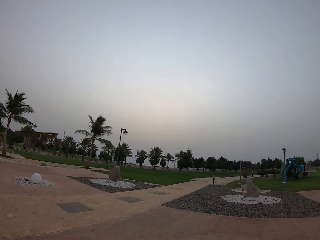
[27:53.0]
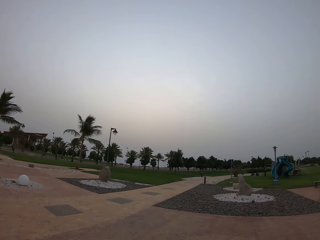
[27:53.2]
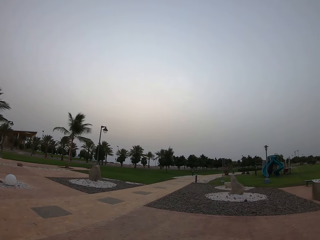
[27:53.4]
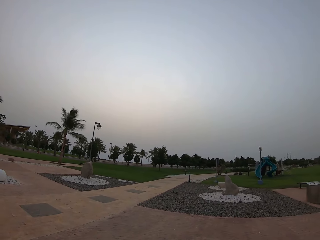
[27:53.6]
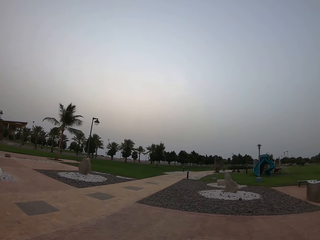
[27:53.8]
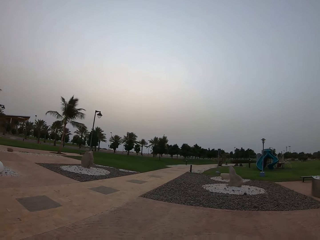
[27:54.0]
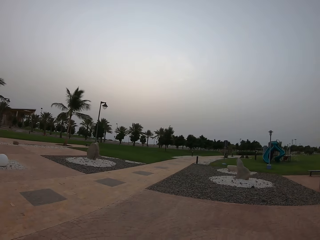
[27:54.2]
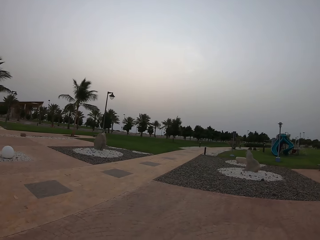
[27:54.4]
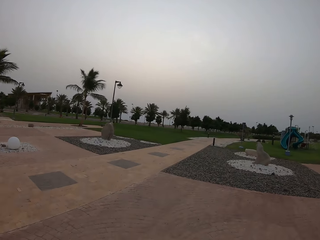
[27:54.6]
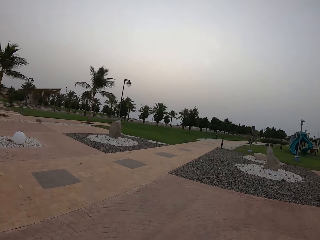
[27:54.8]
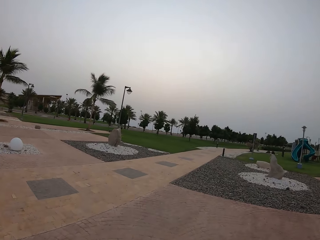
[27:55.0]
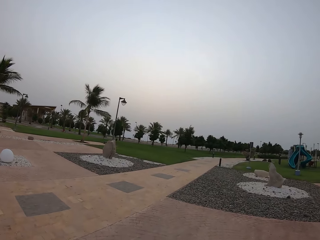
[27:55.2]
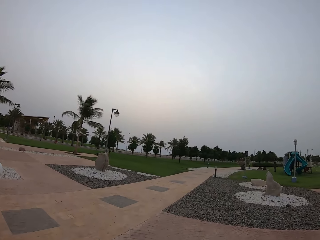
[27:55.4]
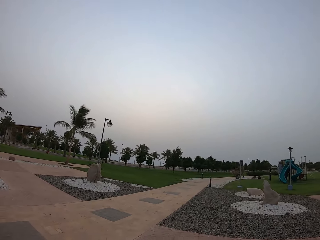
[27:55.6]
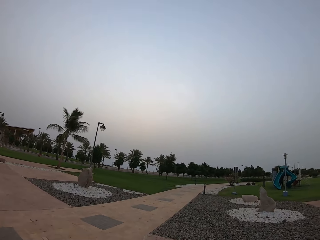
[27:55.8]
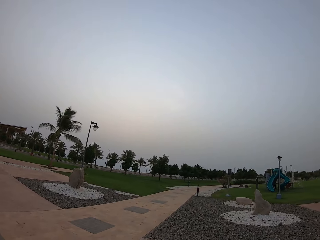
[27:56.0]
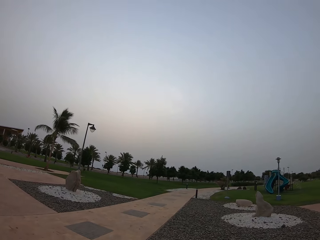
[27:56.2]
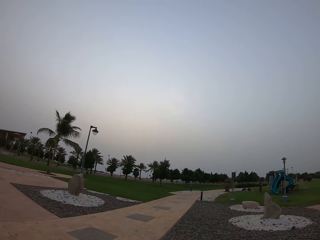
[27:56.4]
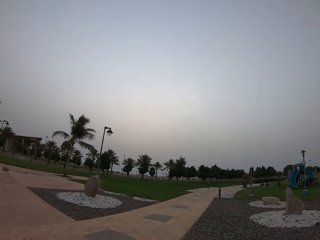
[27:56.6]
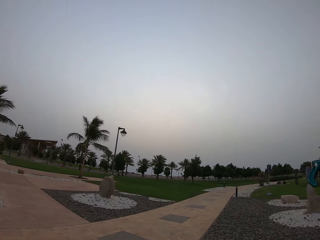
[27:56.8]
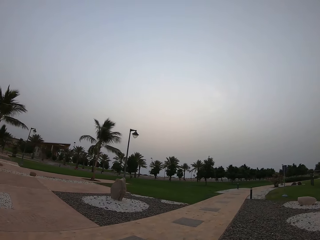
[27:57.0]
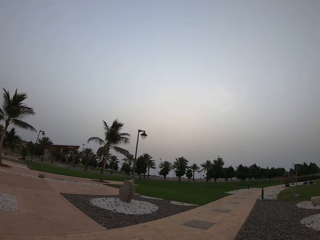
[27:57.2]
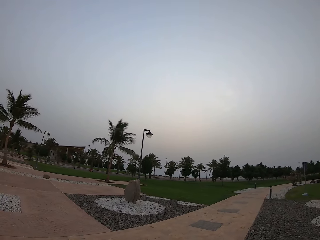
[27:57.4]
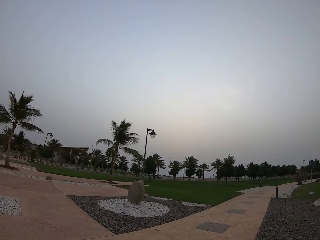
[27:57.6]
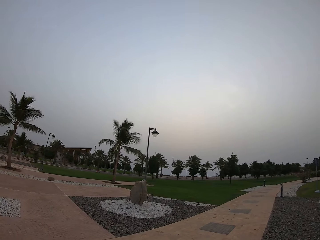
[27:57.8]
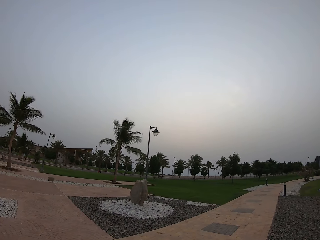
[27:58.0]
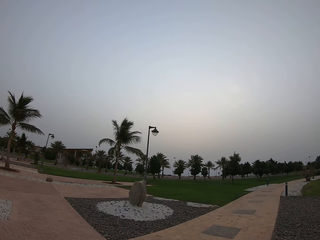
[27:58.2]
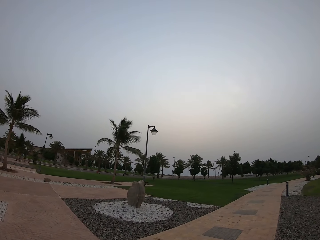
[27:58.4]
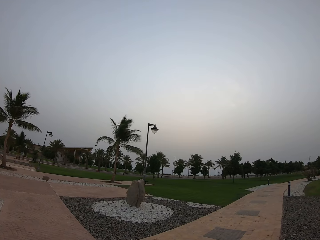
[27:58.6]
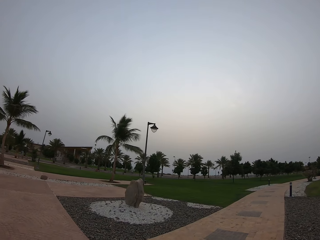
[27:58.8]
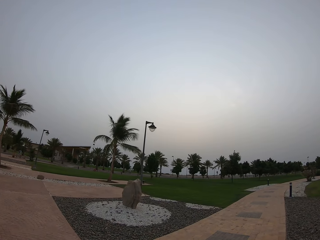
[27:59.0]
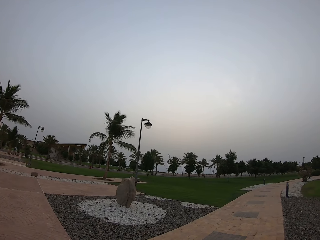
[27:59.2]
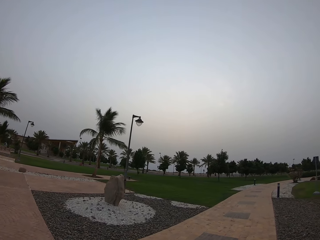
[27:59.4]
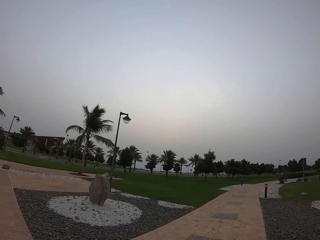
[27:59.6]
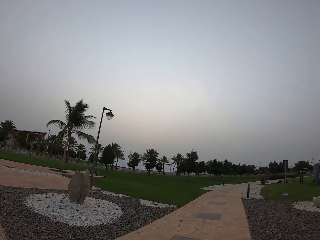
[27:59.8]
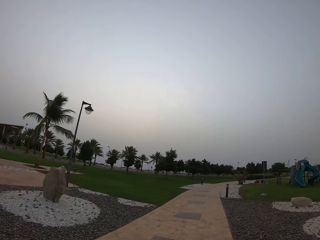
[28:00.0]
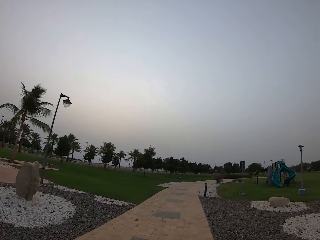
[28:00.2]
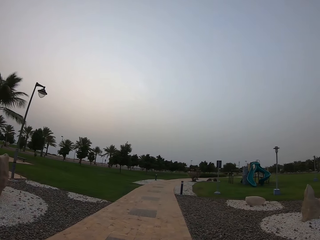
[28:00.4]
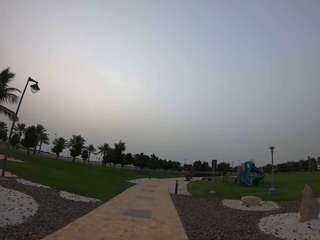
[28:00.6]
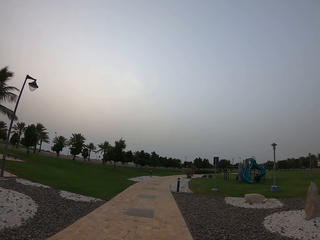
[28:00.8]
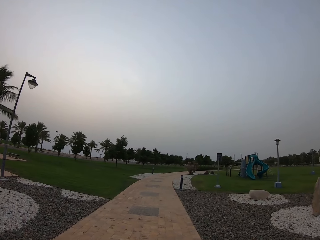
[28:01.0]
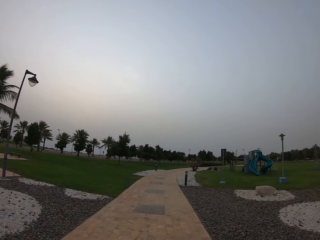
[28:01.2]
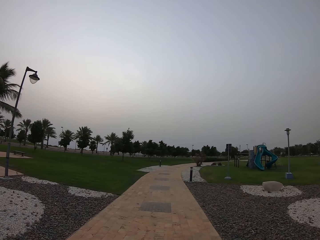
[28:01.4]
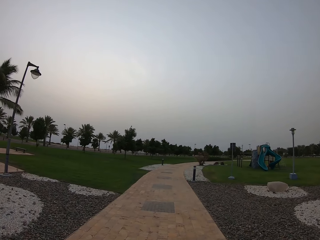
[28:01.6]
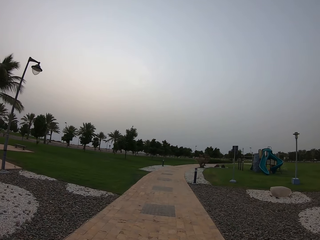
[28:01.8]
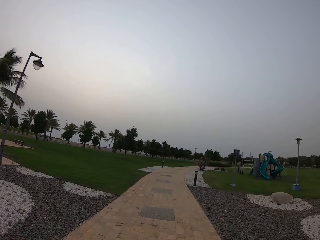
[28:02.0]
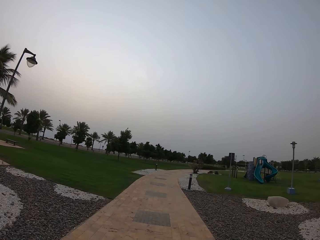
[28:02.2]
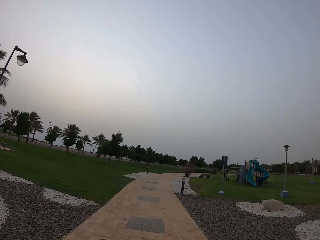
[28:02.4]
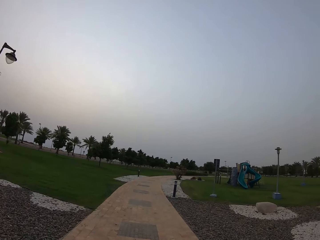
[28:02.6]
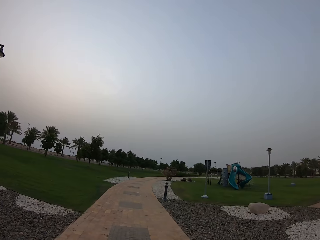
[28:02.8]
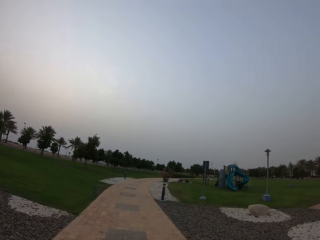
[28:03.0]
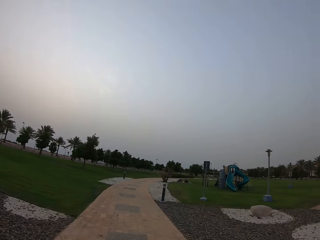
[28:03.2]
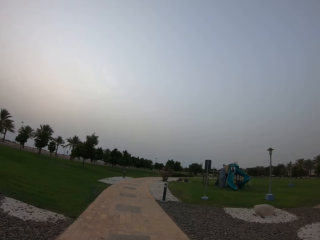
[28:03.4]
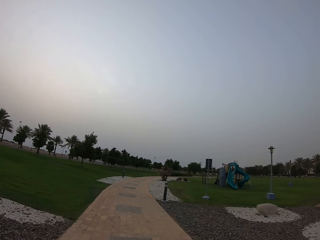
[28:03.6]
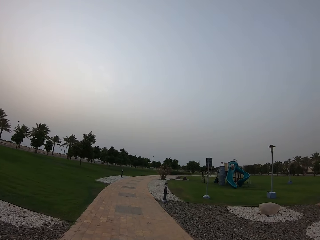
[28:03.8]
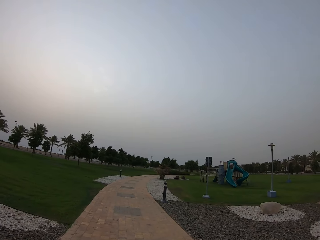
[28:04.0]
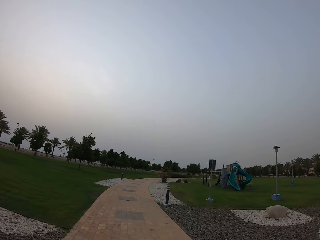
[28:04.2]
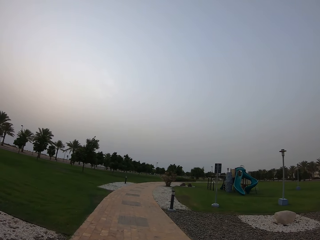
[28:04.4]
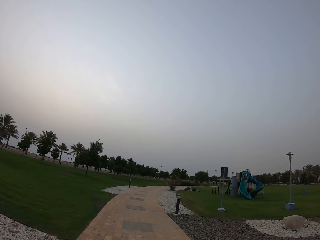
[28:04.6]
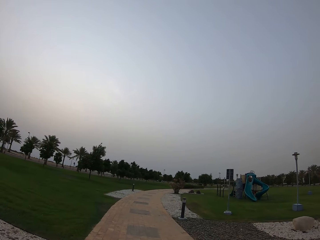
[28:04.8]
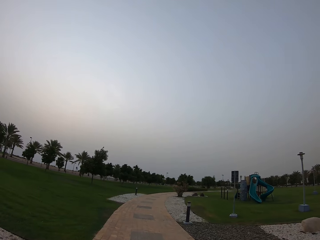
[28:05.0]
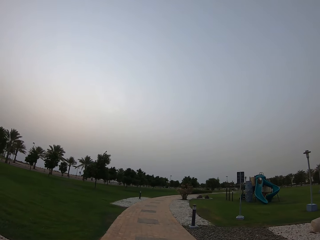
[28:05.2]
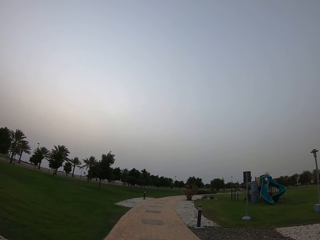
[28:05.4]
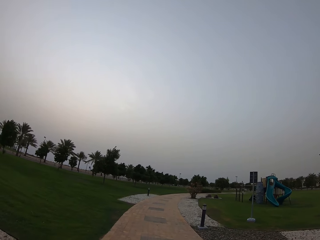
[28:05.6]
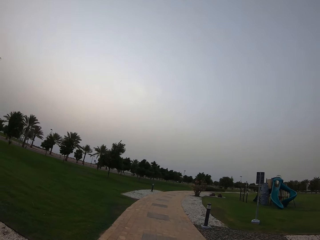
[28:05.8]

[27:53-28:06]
The camera wearer looks at the monument. They walk on the walkway.

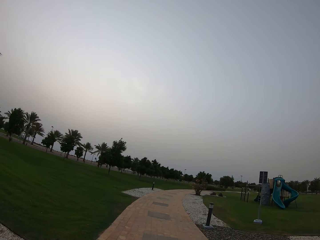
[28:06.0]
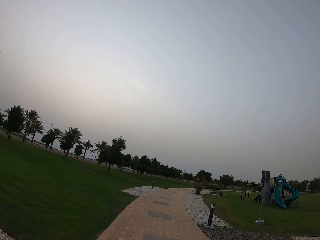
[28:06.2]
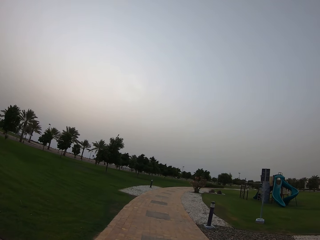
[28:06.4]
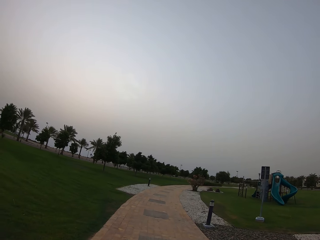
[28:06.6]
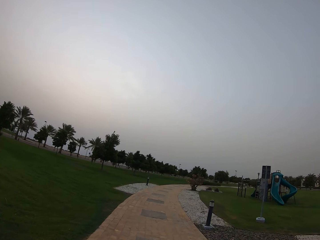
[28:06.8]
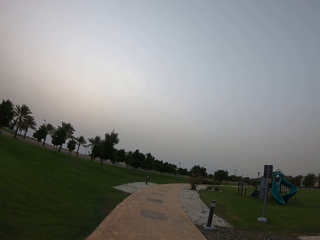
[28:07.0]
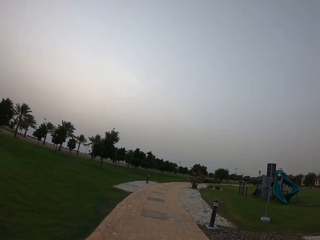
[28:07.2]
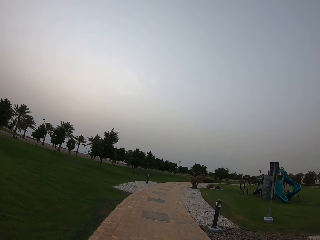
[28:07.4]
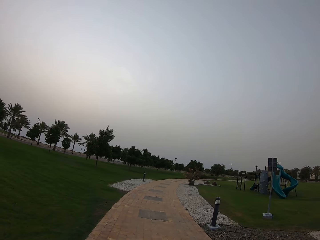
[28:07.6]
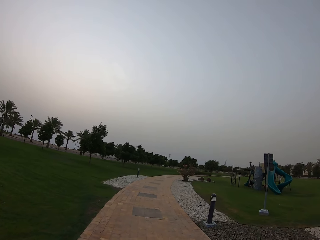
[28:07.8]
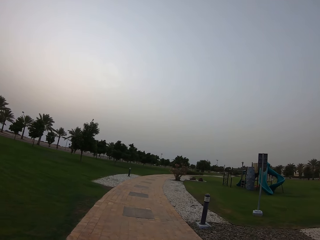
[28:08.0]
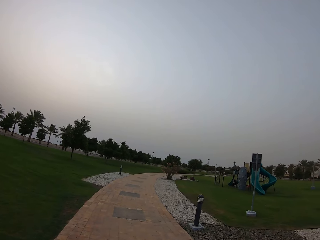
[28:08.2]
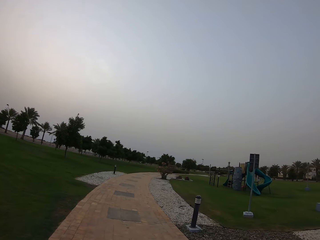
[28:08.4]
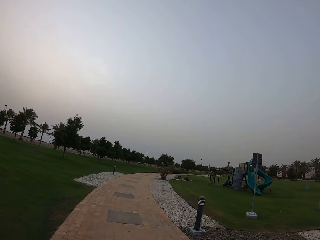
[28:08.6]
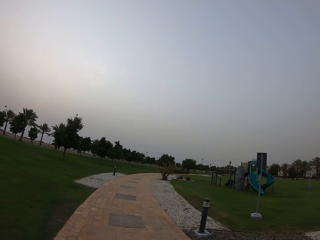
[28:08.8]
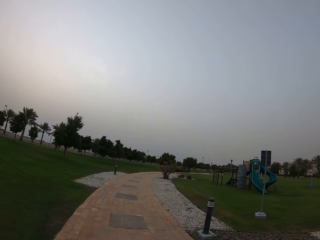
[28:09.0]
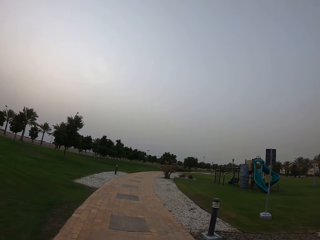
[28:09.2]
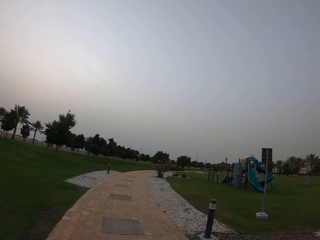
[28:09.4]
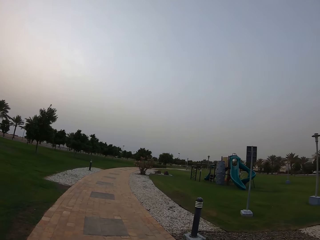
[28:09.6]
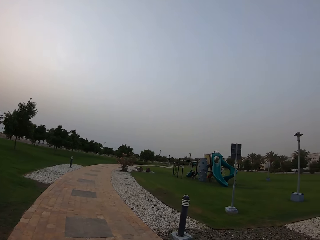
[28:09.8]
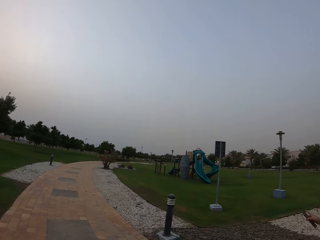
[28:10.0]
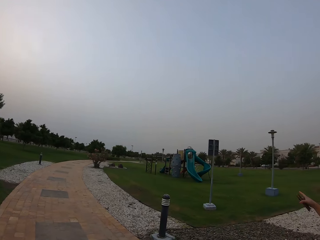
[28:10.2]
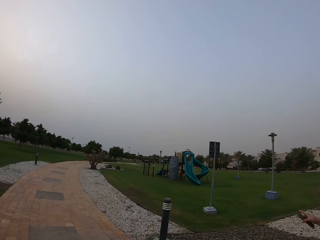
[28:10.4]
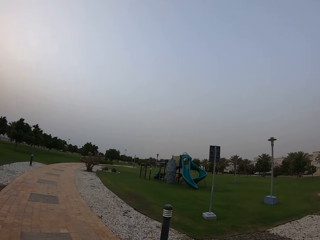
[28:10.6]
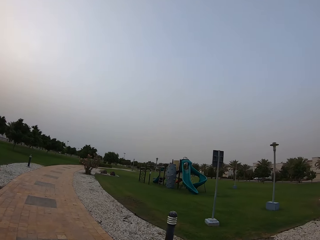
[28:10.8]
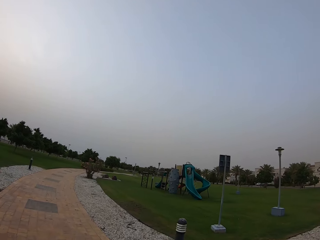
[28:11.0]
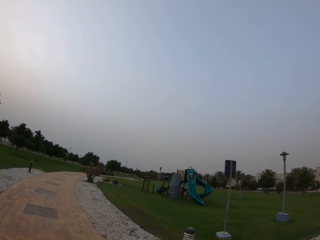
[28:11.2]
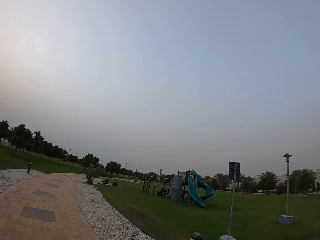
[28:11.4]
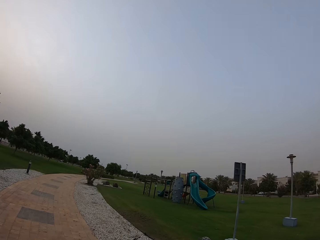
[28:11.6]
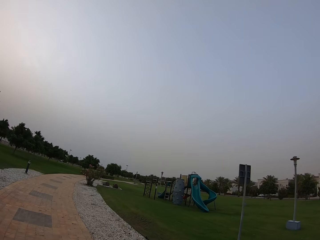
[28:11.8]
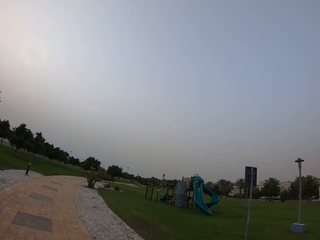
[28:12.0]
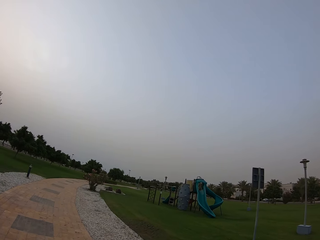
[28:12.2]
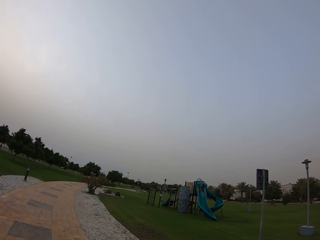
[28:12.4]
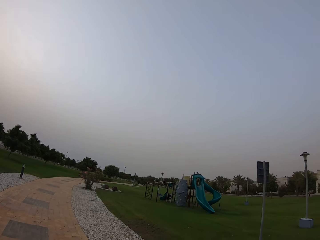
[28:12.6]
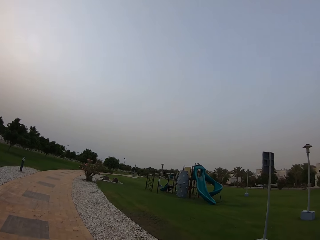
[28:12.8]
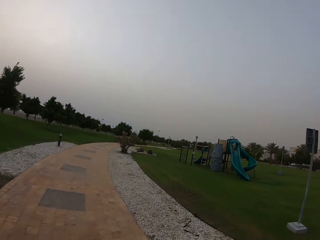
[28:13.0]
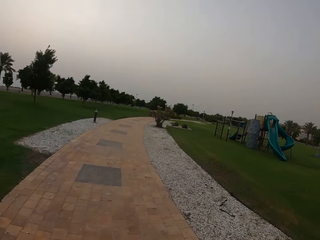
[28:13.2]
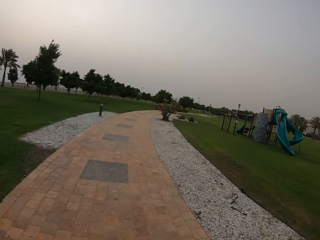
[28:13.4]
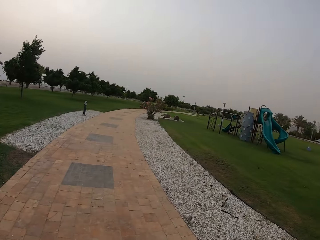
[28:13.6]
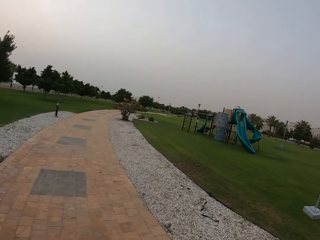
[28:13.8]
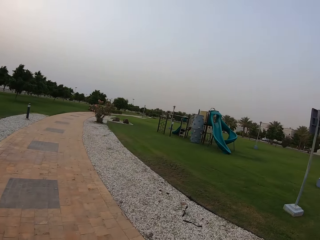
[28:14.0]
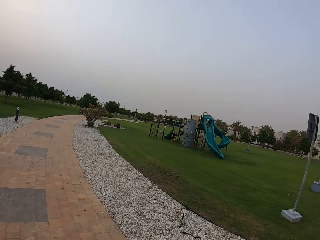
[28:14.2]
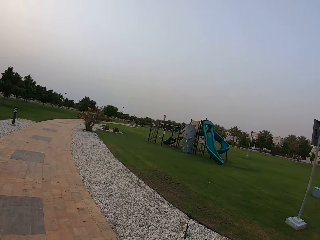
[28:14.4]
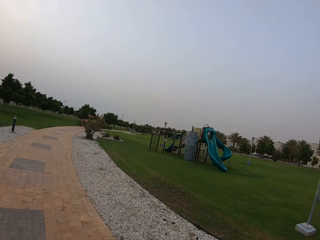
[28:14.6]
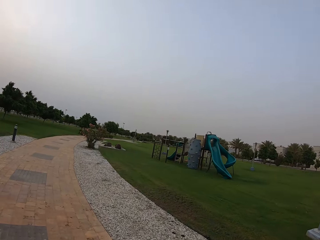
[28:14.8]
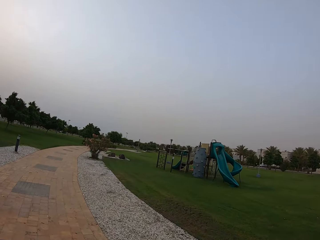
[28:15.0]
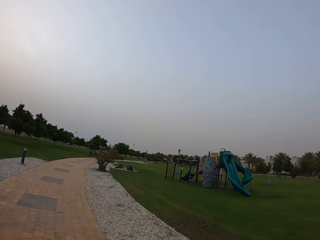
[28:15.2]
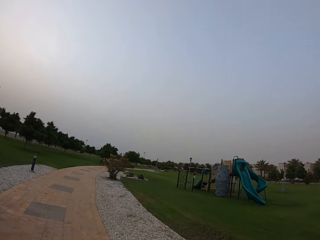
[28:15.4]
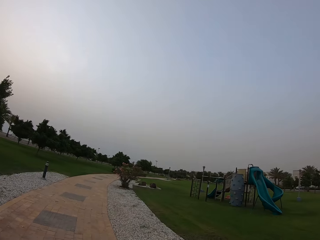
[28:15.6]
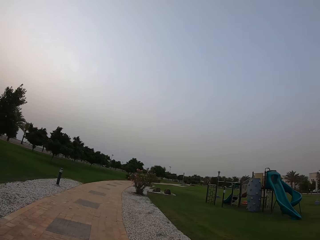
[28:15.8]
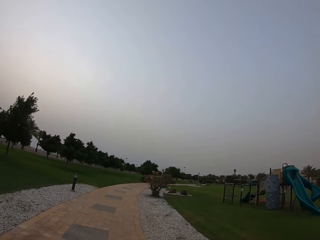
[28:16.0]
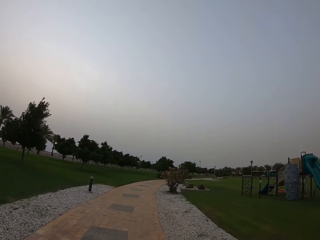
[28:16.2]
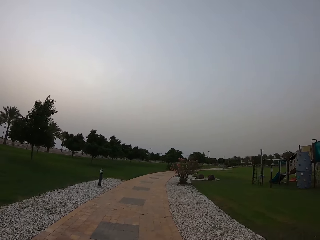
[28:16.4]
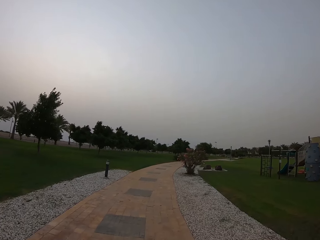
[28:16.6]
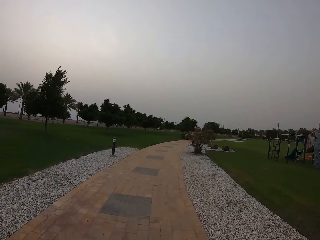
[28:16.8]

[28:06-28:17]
A lady points. The camera wearer walks beside the lady on the walkway.
